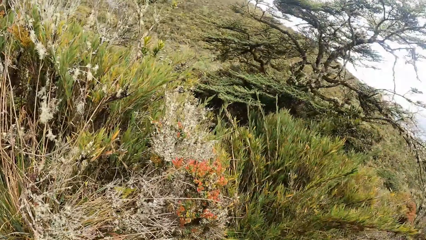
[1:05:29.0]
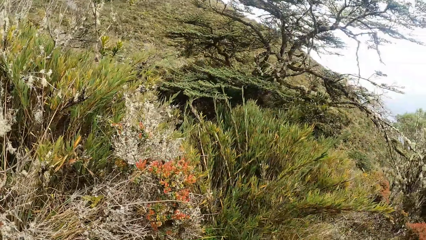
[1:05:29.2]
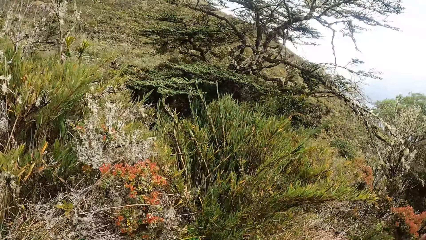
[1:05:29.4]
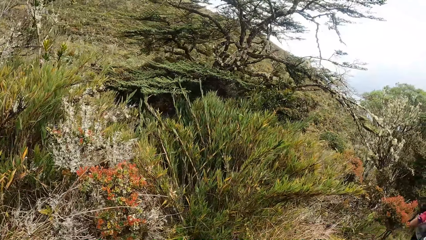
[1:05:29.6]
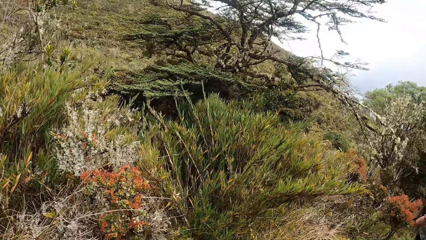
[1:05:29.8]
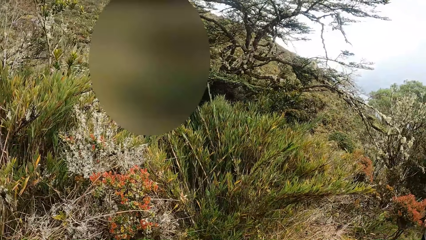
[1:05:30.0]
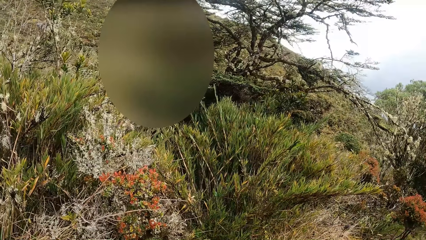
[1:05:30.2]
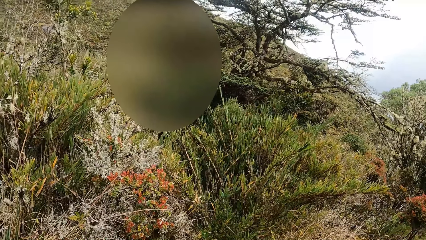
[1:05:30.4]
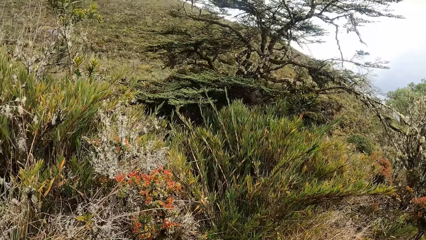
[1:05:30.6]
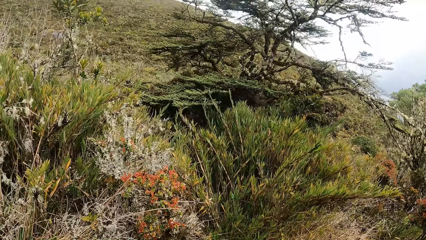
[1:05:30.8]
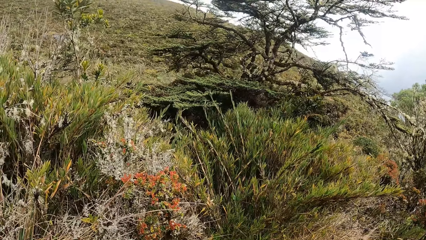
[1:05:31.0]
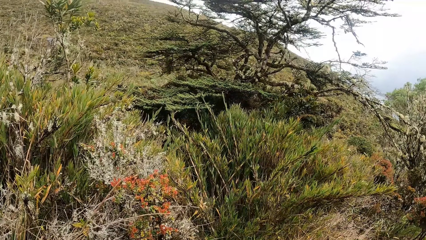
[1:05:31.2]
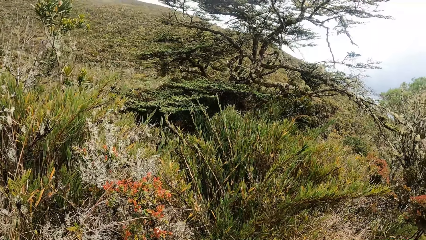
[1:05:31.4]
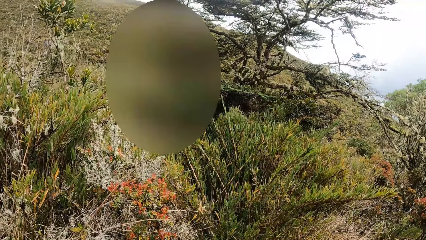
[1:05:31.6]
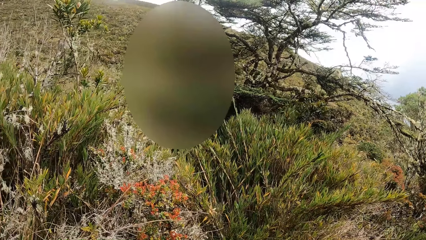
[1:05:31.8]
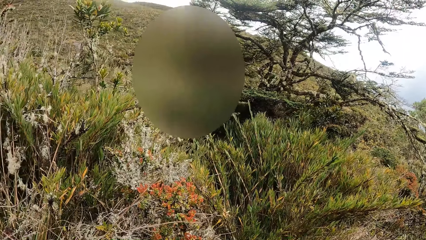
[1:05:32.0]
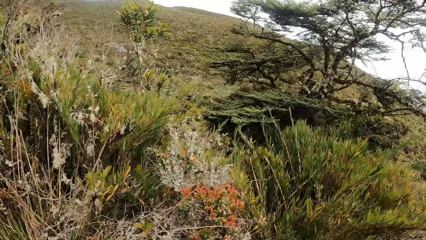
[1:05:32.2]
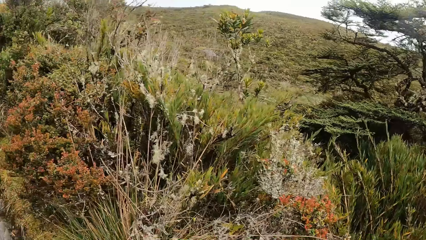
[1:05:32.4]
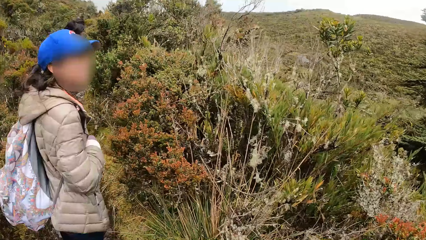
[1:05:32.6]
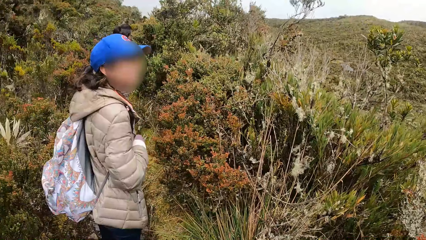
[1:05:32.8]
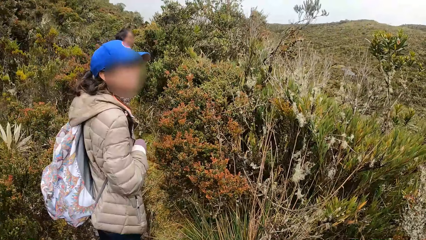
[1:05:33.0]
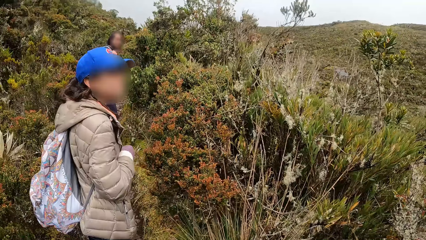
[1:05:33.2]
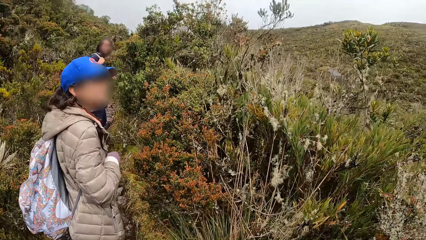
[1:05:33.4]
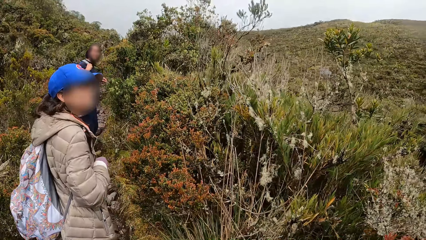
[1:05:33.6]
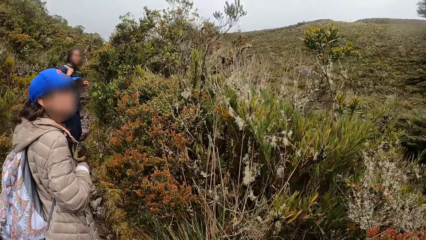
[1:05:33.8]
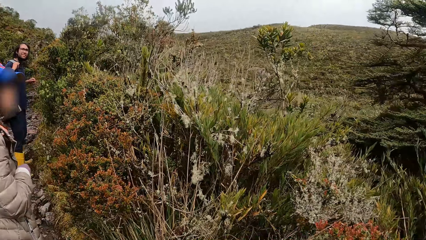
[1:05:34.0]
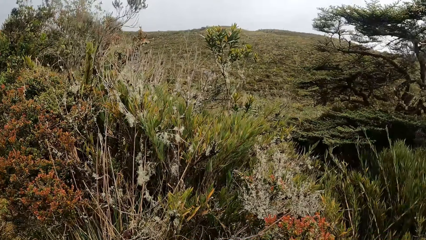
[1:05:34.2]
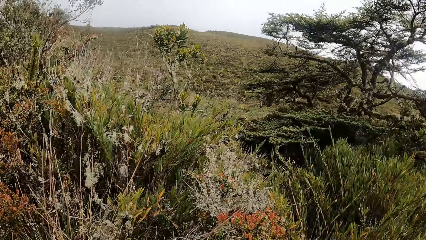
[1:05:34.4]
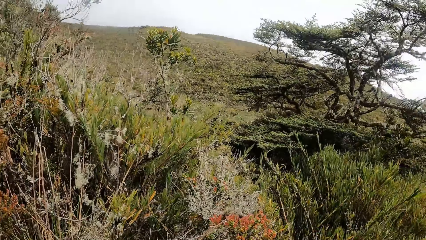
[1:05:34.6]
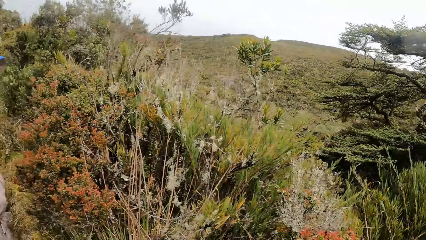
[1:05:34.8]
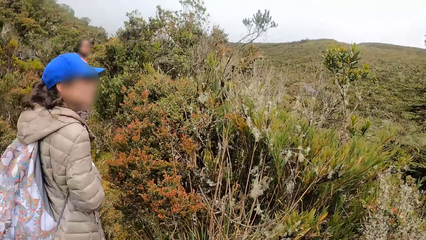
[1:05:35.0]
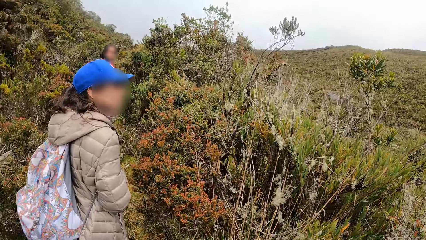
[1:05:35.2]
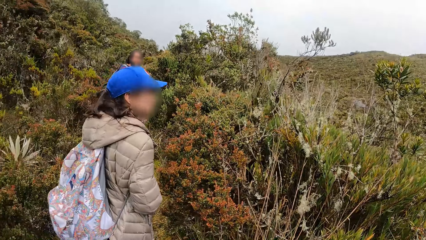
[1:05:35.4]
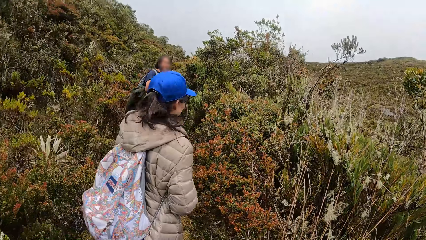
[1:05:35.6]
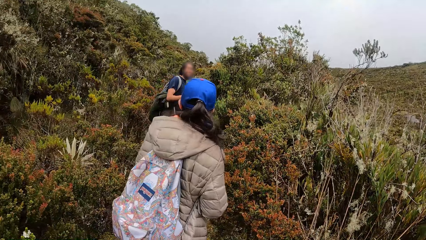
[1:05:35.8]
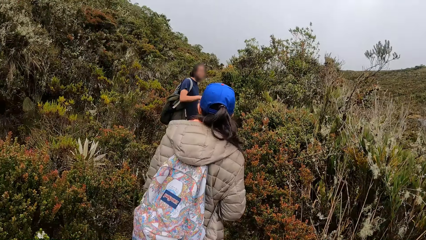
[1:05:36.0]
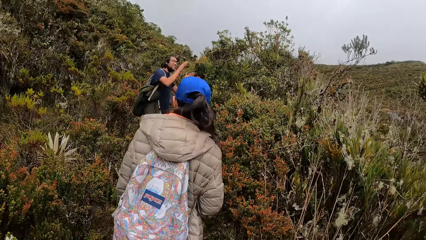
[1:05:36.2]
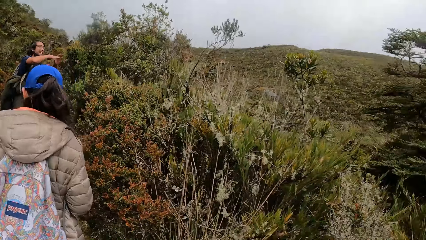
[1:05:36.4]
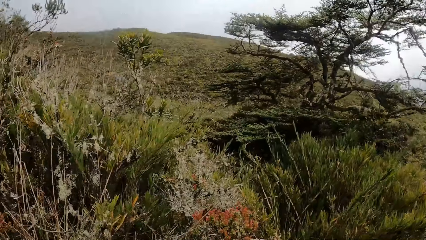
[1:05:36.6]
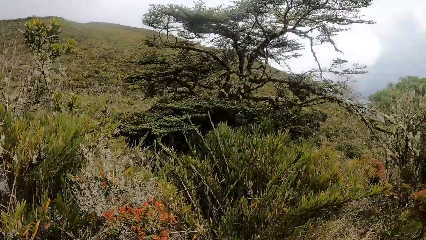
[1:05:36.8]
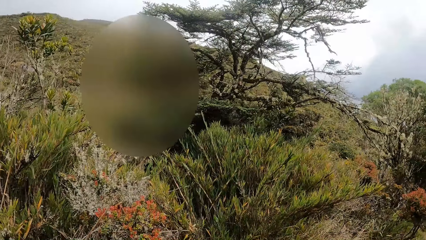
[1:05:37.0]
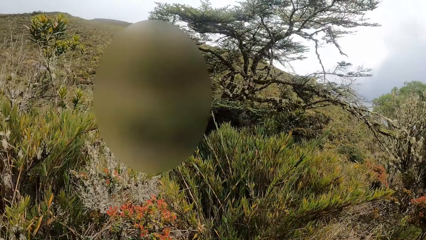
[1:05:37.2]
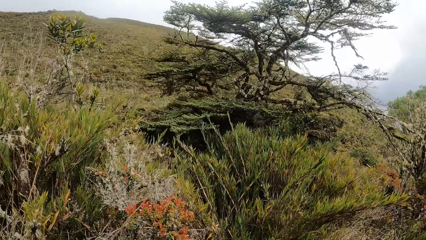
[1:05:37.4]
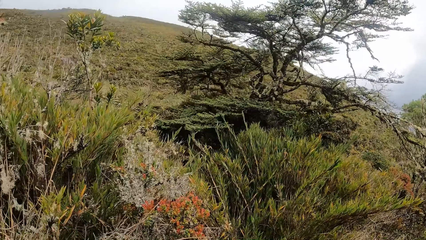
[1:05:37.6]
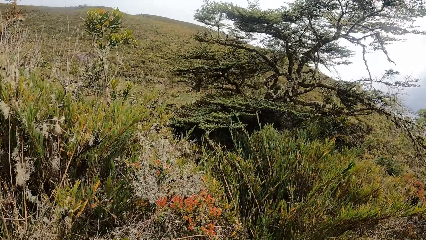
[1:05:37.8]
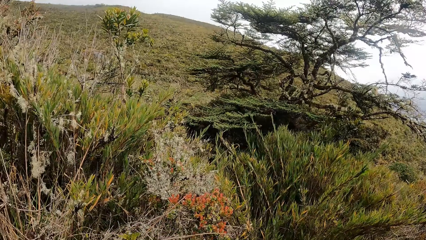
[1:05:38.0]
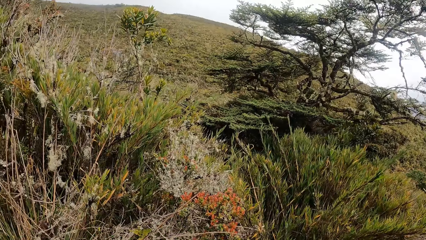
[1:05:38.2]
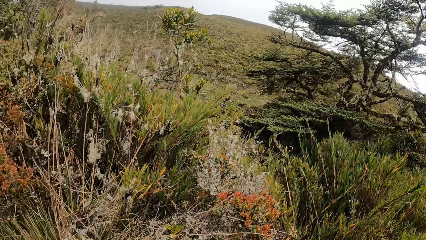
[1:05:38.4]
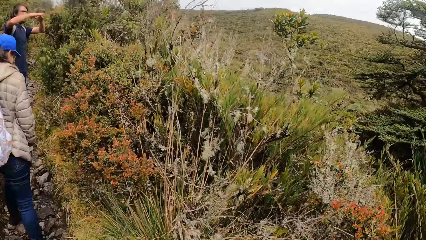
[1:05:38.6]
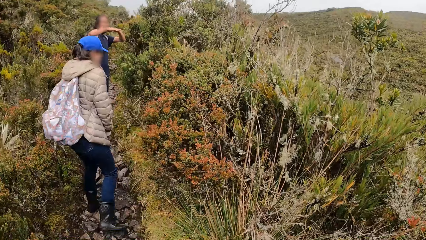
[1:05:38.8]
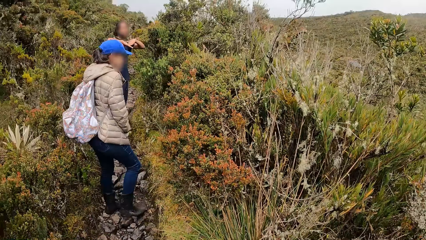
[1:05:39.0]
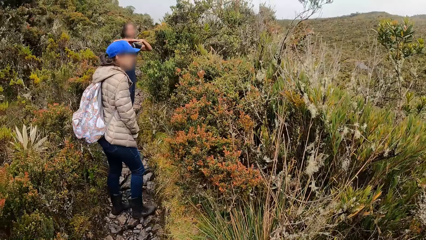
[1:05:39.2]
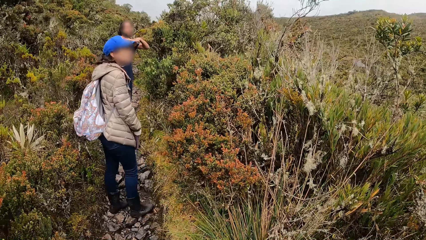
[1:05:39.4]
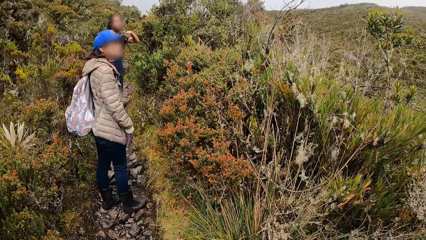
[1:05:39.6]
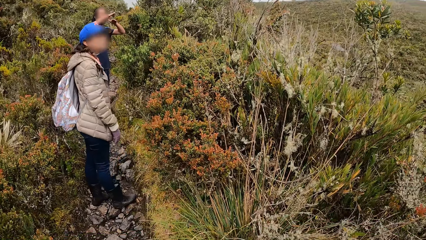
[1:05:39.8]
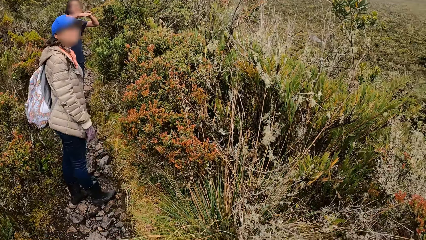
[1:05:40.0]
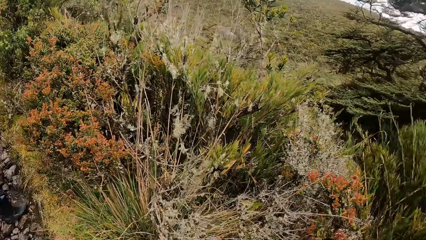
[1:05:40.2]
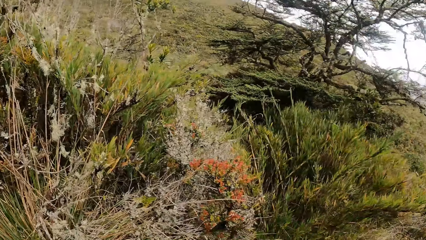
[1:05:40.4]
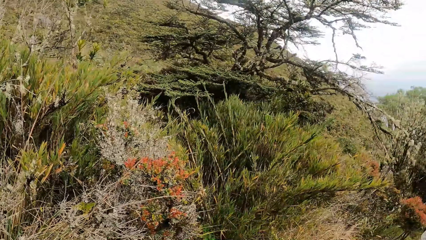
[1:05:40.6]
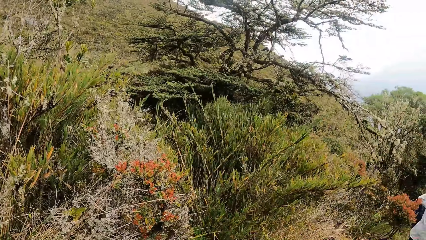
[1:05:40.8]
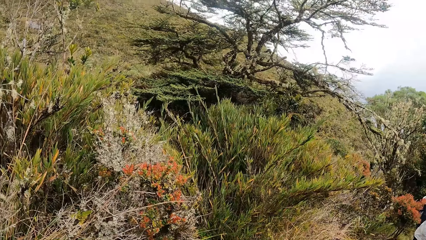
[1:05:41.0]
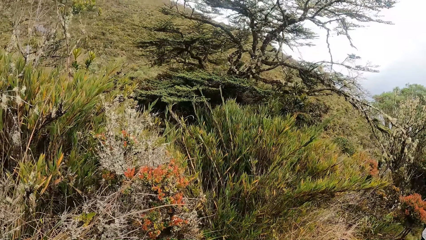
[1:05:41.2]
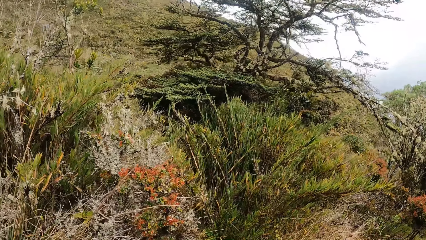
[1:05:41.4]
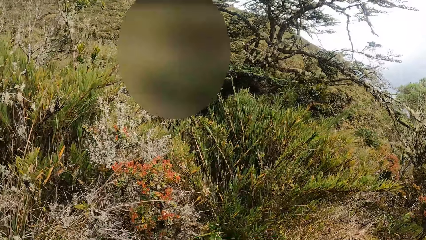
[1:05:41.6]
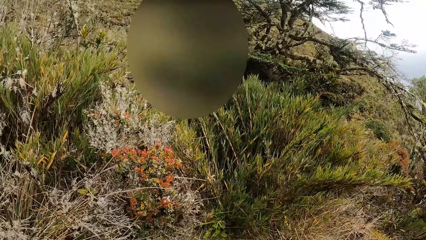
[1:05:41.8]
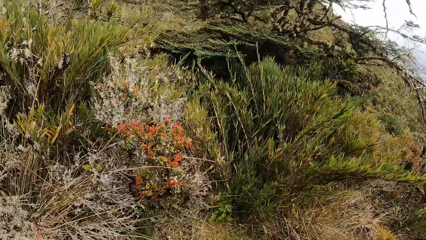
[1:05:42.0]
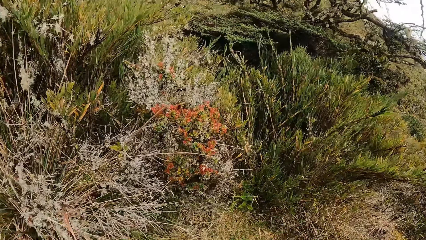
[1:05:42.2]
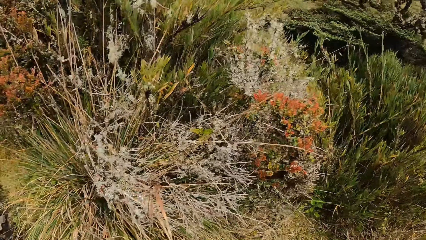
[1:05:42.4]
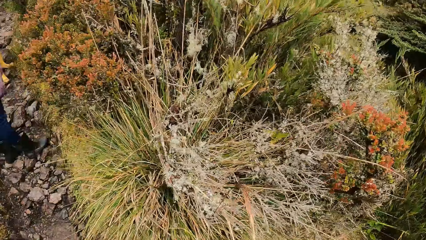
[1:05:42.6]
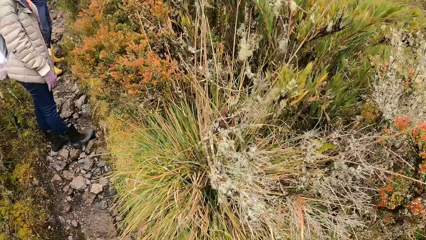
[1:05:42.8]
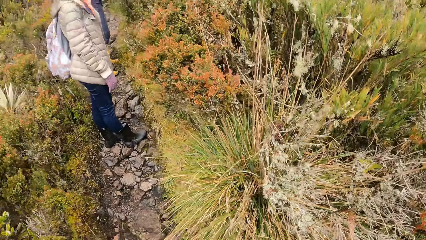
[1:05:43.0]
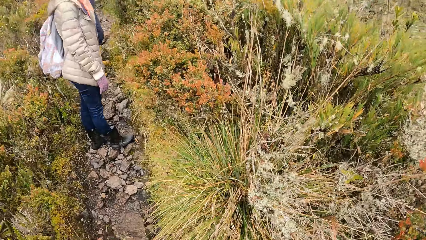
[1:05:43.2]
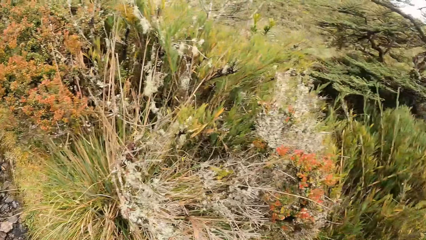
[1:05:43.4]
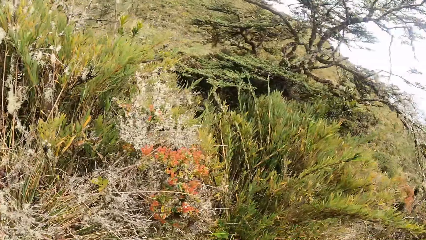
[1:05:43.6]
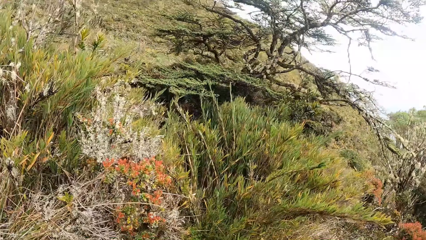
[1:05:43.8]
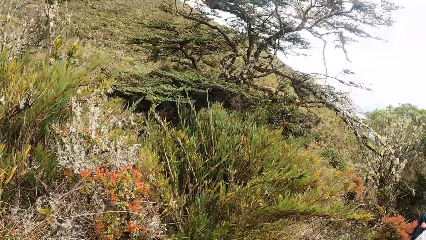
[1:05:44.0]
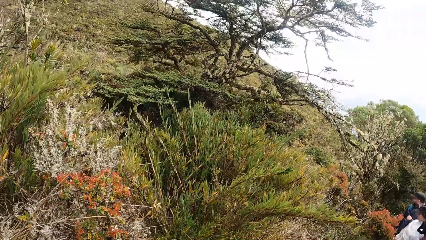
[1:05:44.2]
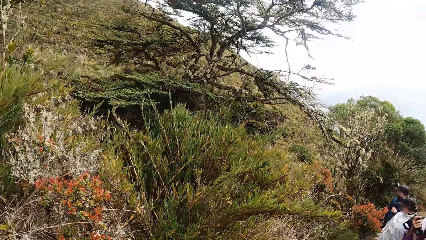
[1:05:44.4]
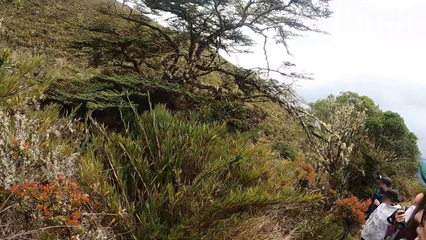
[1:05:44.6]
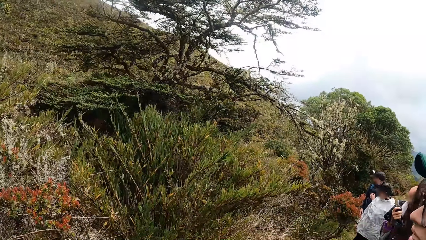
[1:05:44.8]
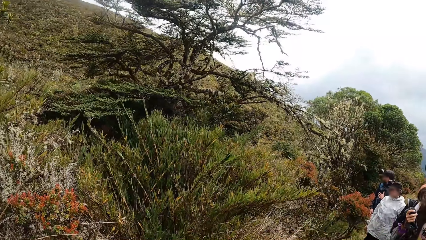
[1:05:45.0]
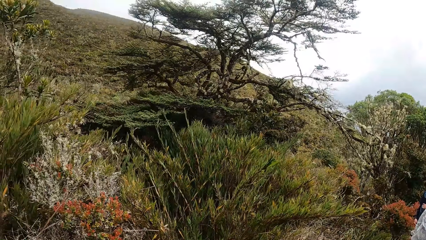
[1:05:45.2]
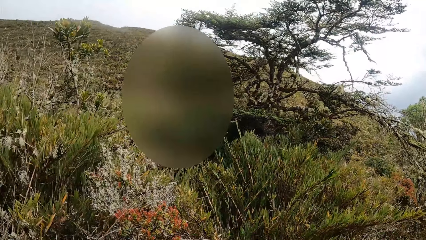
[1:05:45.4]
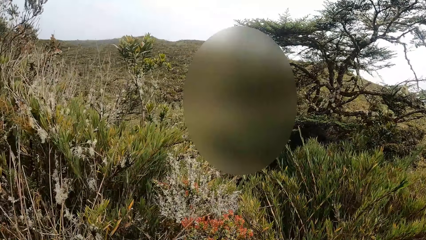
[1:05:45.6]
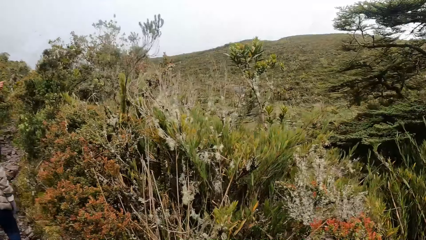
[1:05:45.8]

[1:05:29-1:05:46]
The camera wearer looks at the tree in the bush and stands for a while. They look at the woman. The man points in the bush. The camera wearer looks at the tree in the bush. They look at the man. They look at the tree in the bush.
